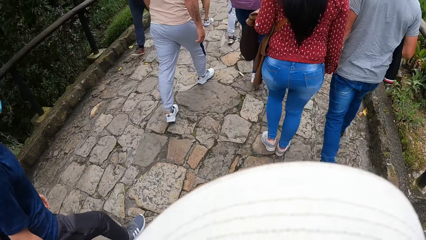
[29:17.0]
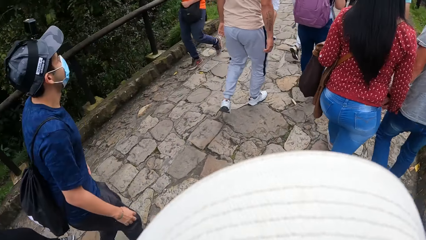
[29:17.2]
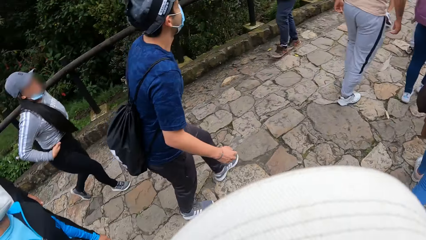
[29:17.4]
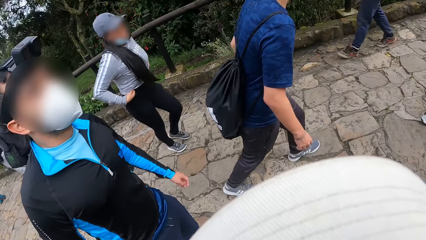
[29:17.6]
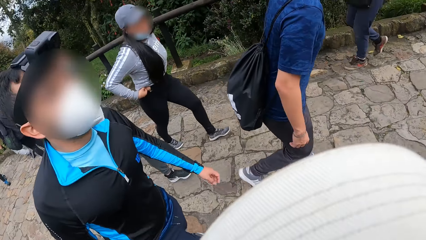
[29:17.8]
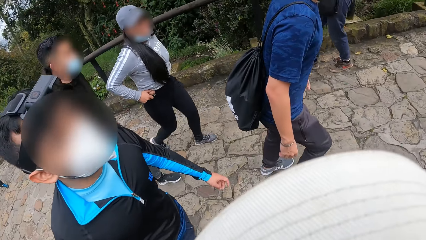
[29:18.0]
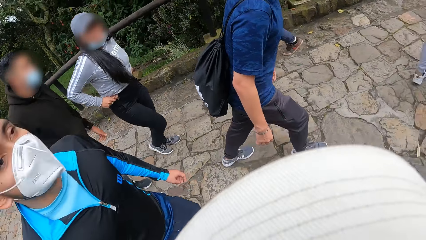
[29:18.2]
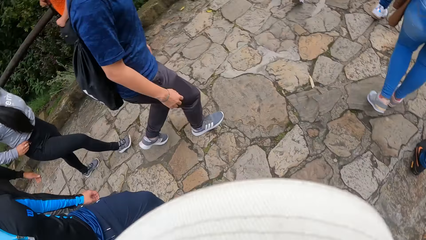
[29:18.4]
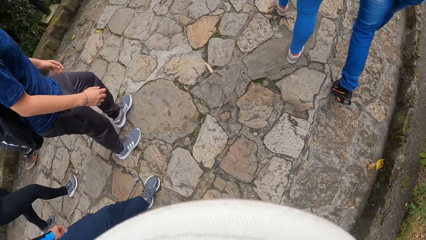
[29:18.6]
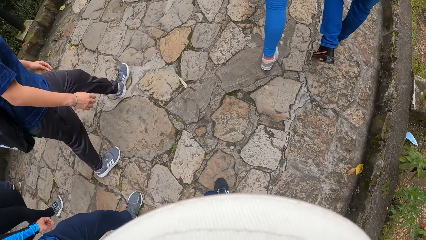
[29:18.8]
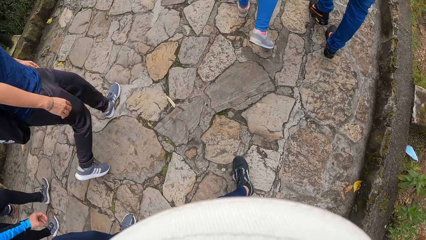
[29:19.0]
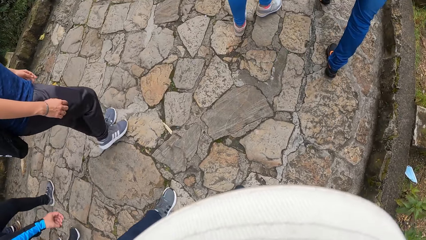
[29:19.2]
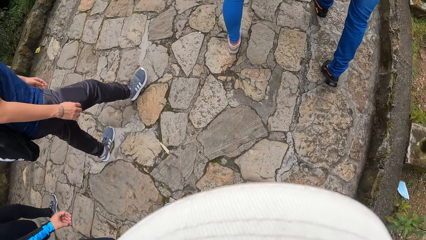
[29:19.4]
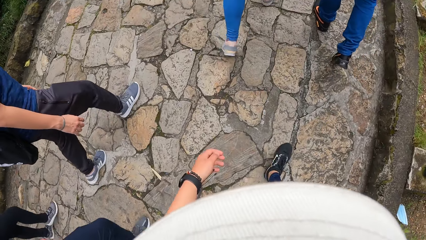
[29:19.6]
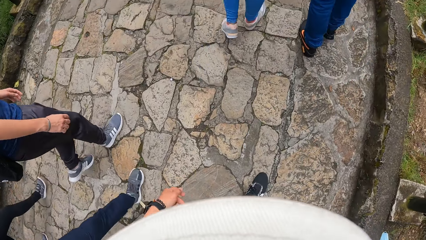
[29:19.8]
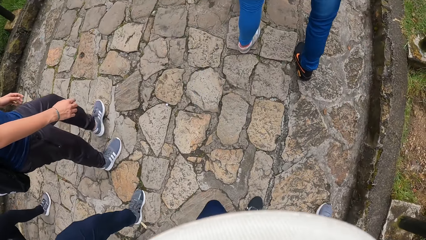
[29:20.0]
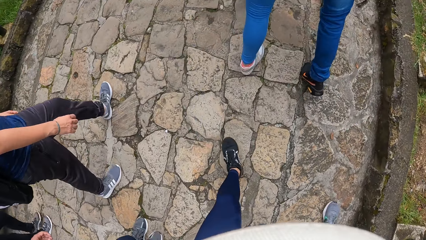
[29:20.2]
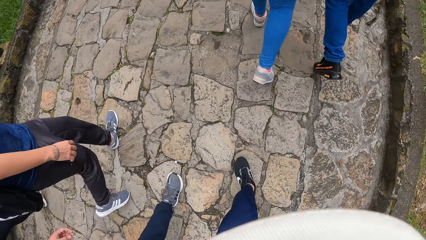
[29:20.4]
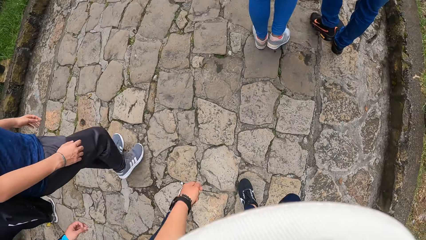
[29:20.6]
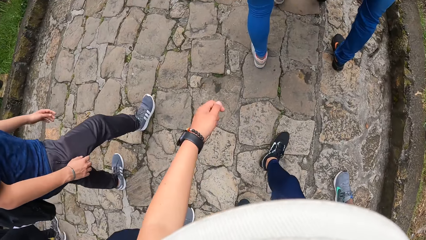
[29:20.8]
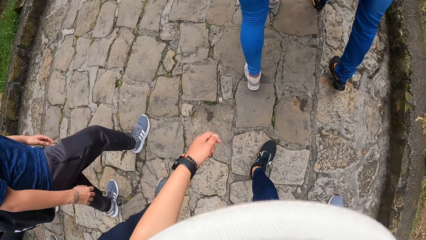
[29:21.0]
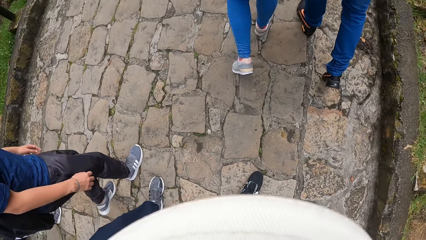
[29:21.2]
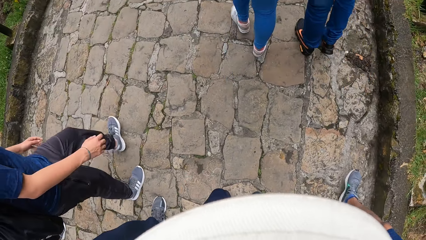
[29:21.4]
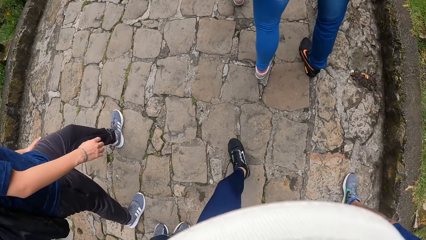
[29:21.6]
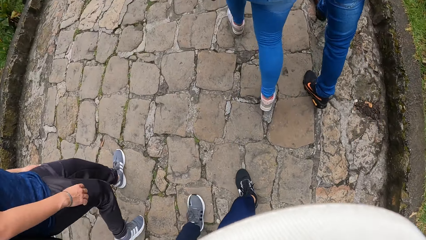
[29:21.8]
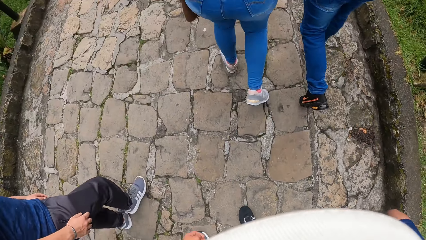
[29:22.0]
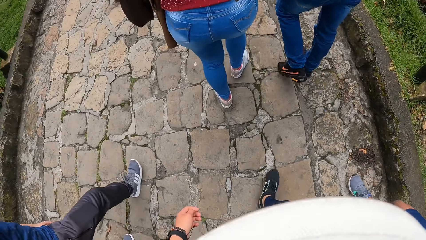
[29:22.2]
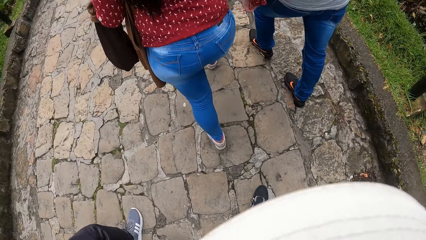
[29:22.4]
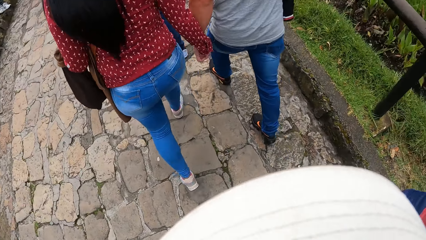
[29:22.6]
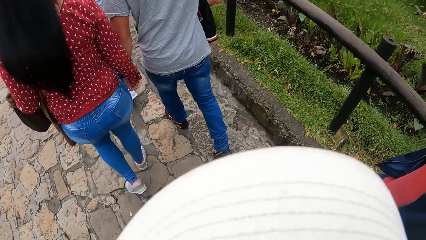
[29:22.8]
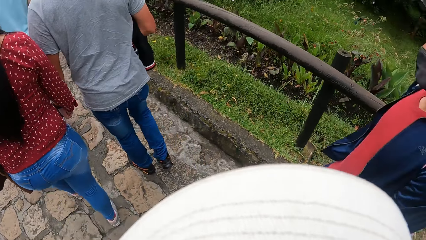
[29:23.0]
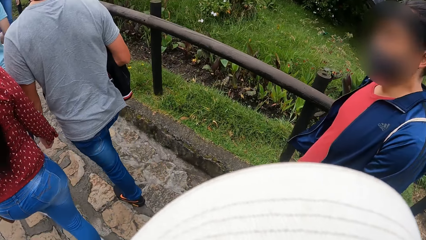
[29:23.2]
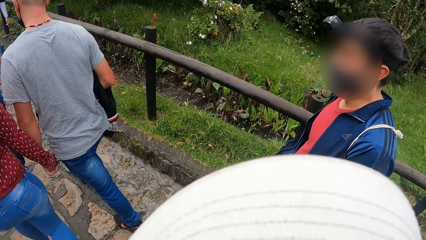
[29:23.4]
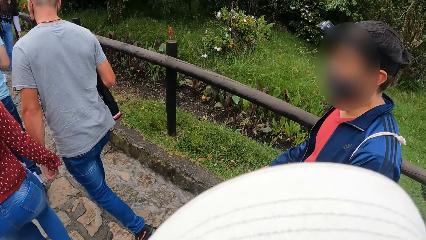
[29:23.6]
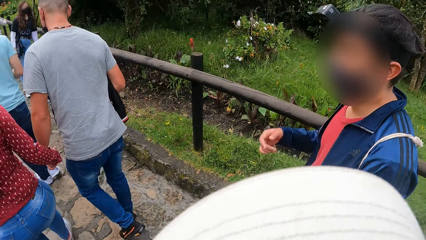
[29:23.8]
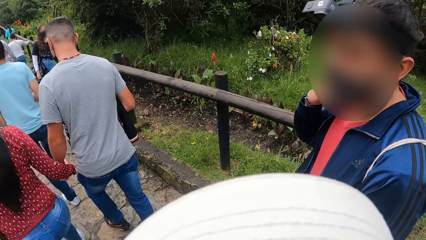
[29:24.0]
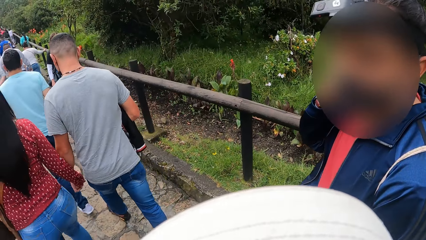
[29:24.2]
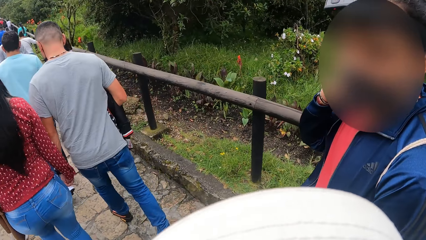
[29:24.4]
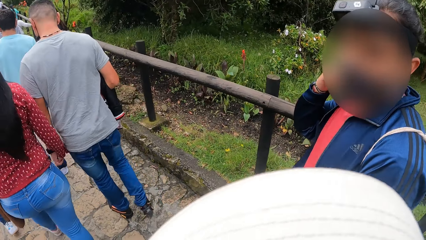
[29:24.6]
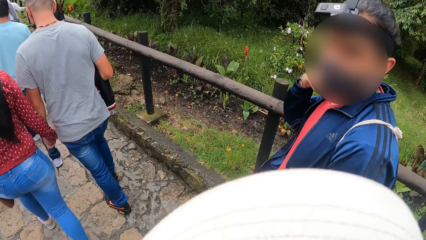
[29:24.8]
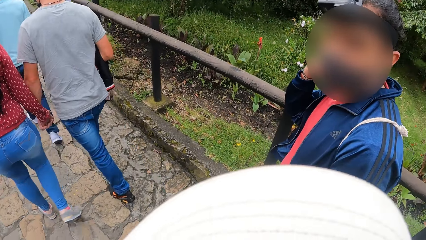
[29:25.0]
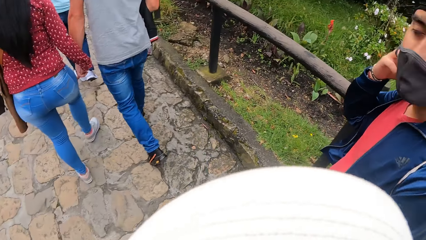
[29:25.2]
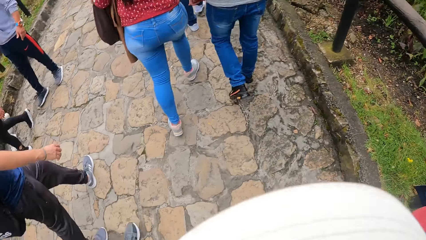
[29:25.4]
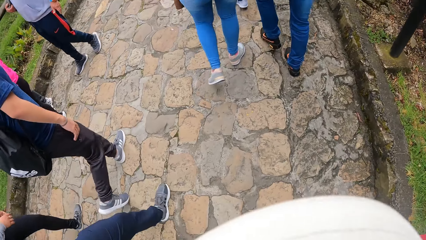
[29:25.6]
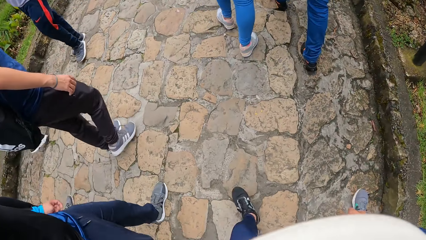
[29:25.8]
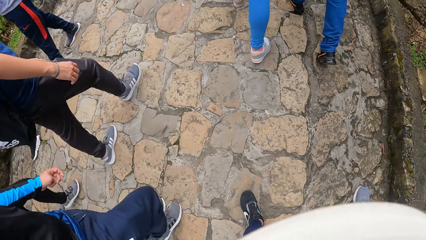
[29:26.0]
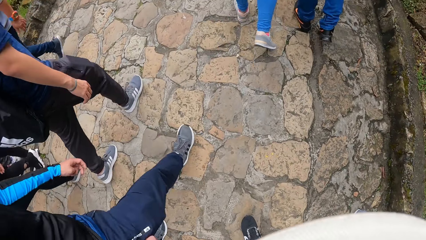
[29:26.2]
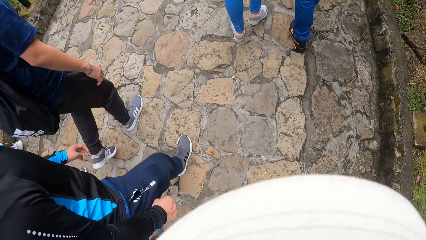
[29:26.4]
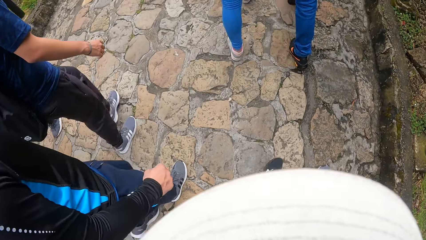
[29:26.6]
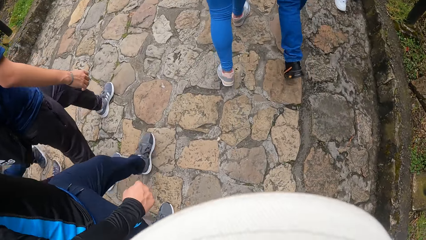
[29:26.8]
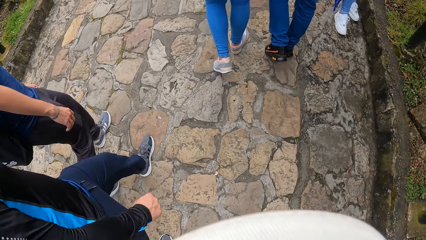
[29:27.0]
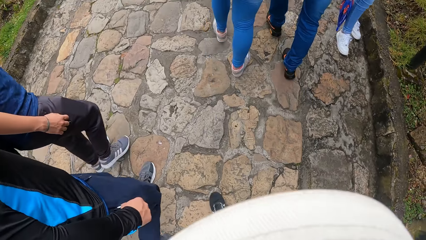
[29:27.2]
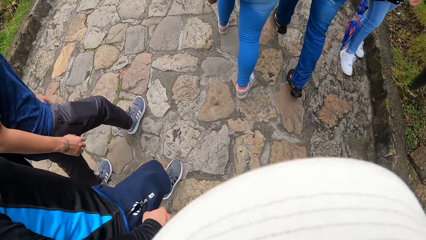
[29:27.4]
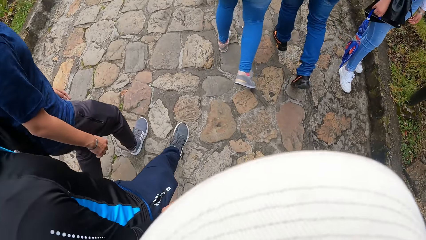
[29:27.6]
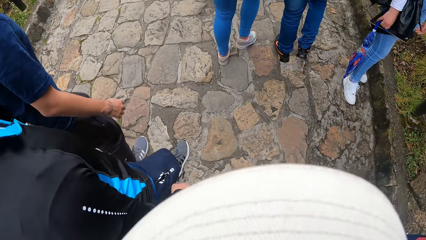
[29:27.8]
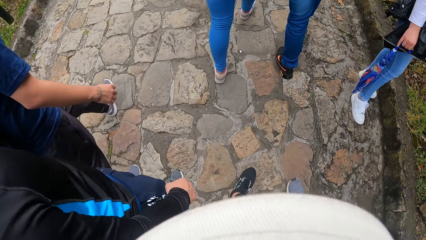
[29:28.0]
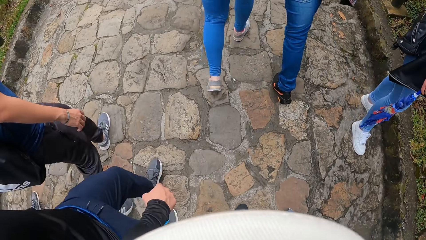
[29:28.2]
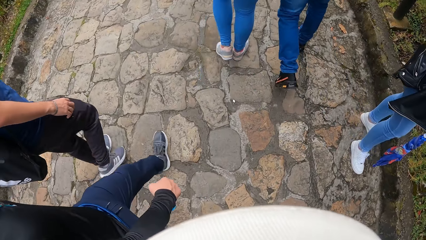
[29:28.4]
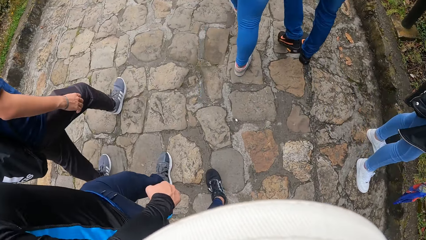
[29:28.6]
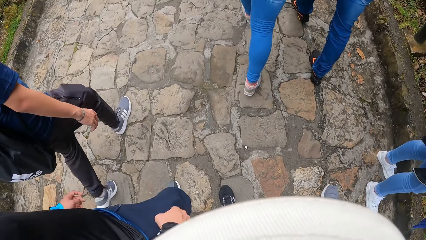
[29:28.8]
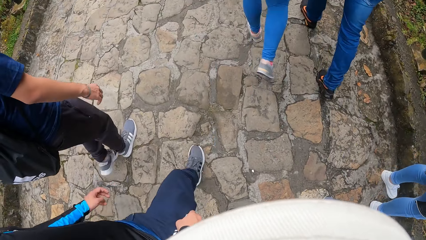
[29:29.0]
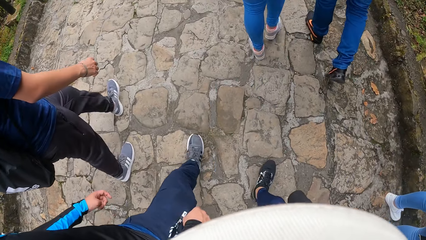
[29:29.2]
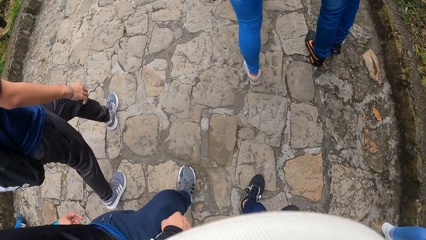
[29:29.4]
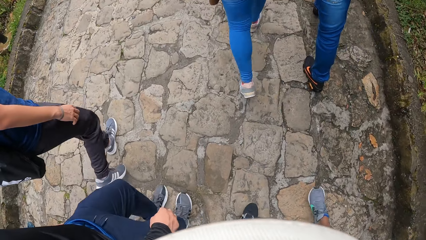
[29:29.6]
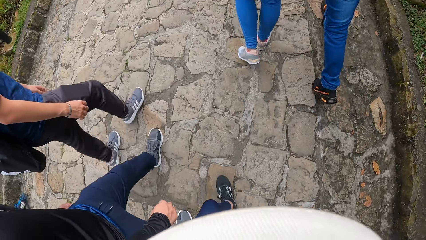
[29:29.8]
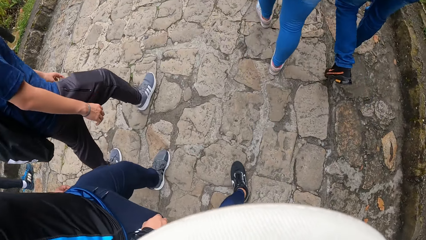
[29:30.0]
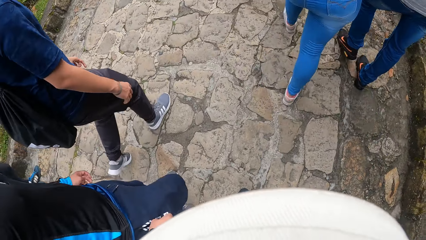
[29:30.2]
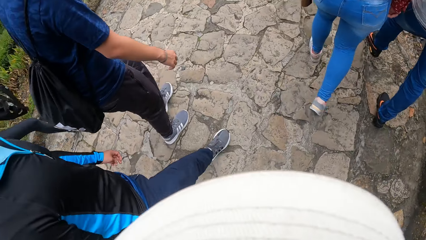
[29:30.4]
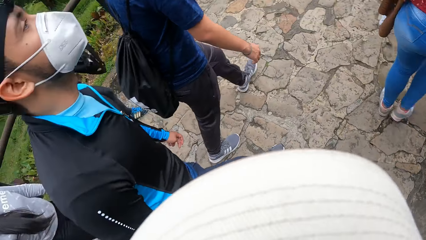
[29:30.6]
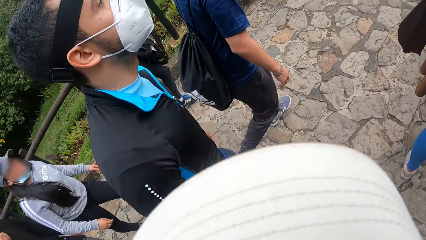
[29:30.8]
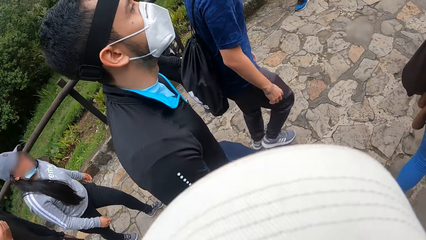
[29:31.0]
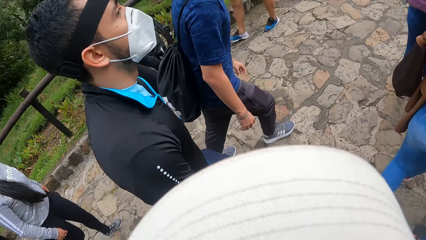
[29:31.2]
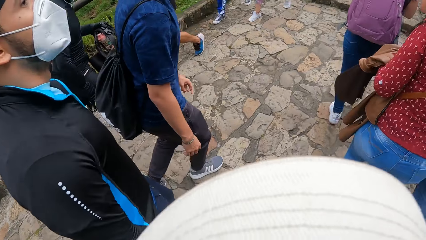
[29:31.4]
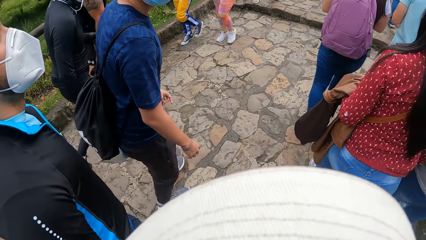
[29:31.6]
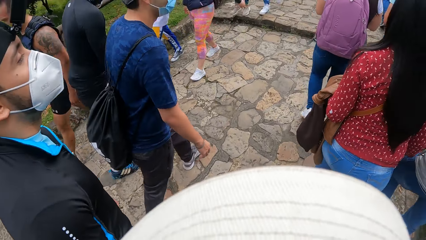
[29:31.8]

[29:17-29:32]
The camera wearer walks on the pavement. They converse with a man. They walk on the pavement.
